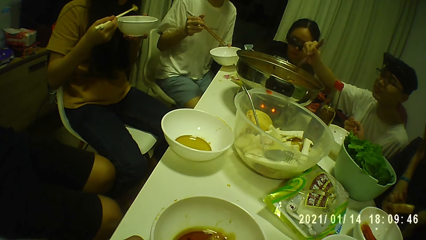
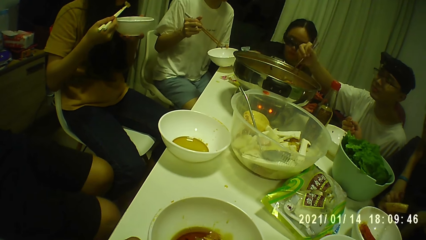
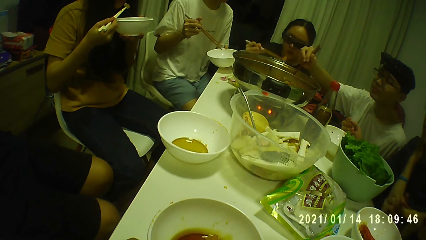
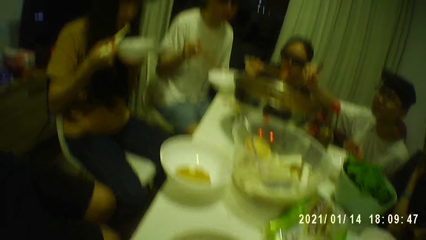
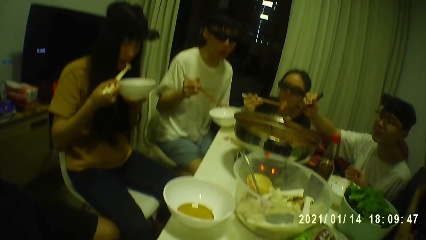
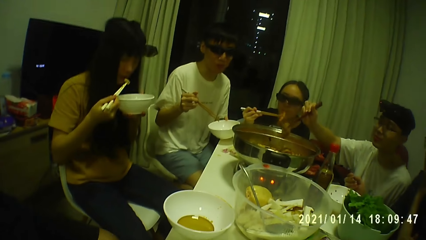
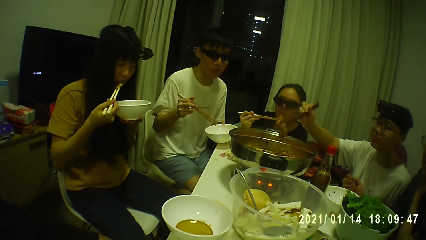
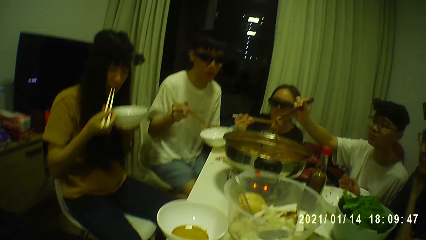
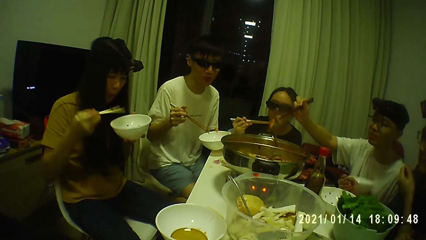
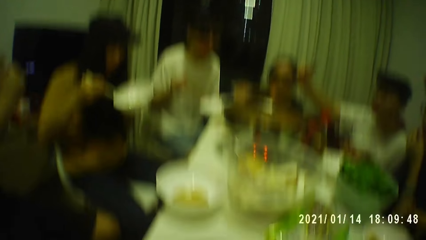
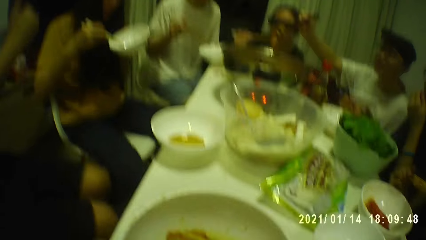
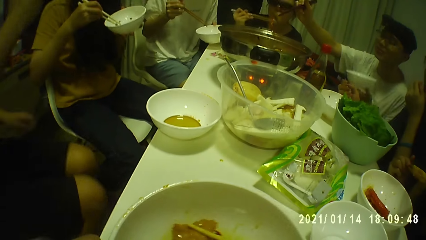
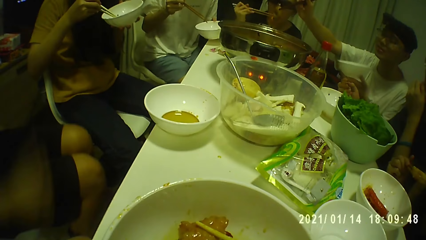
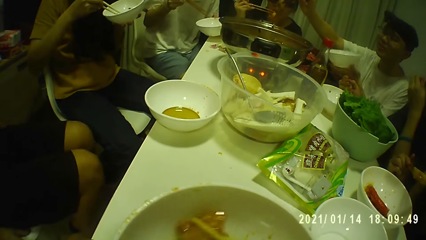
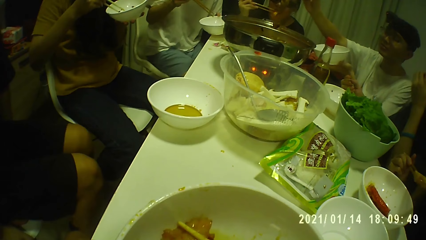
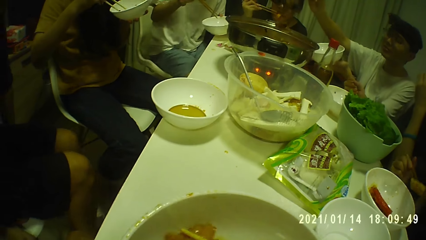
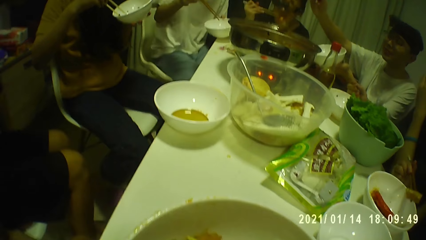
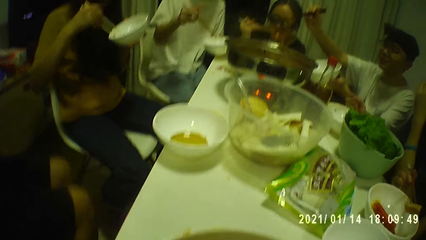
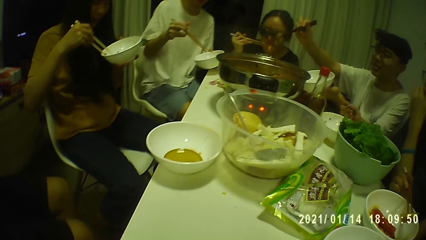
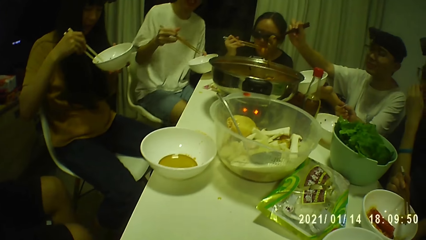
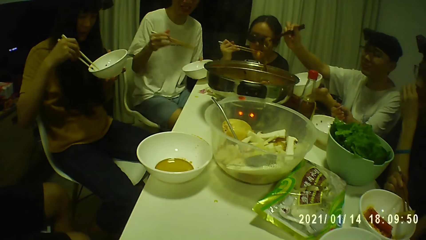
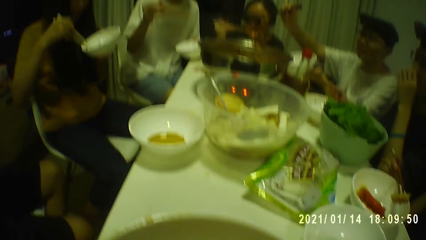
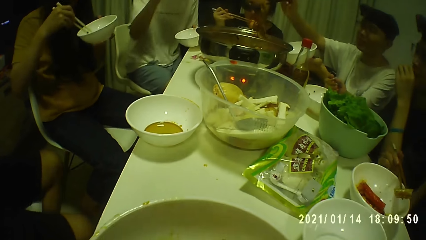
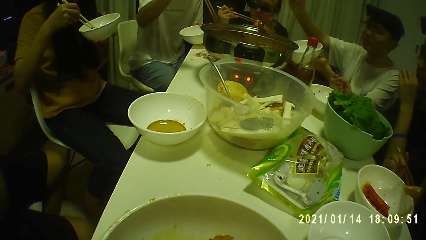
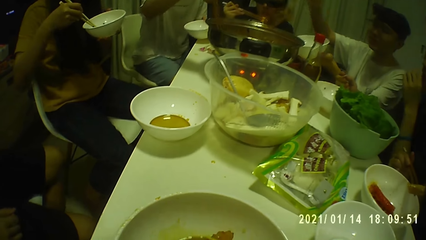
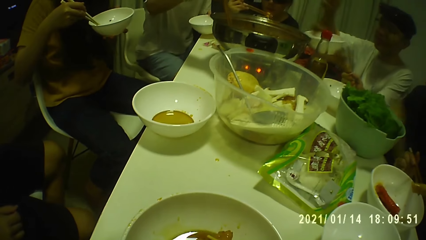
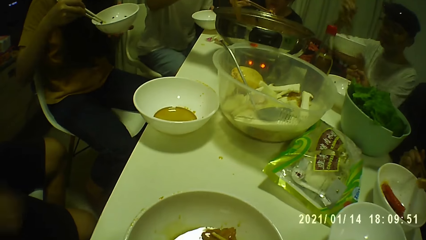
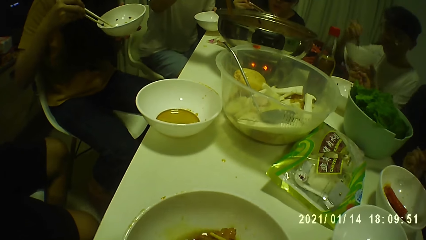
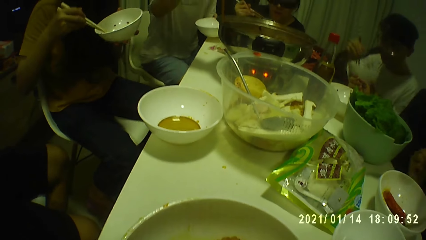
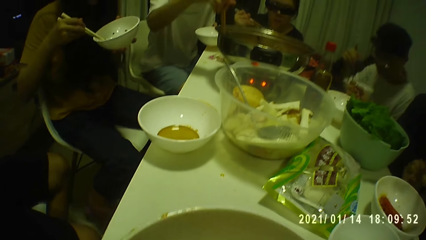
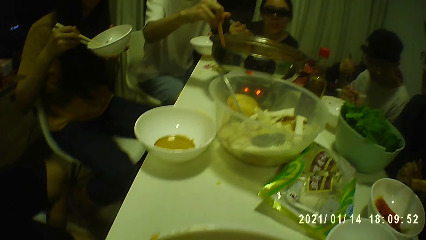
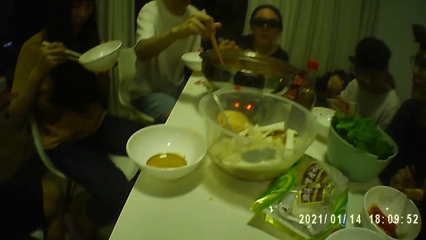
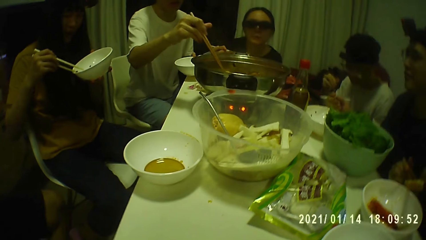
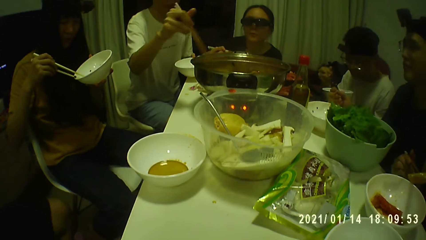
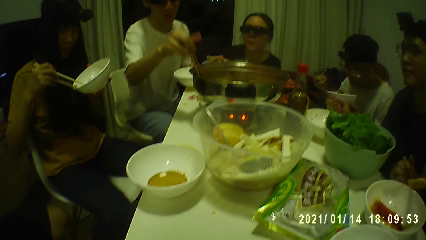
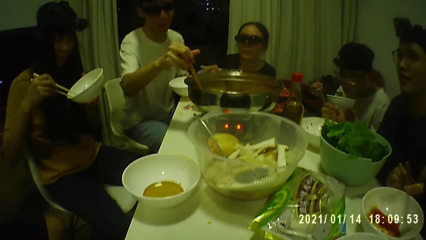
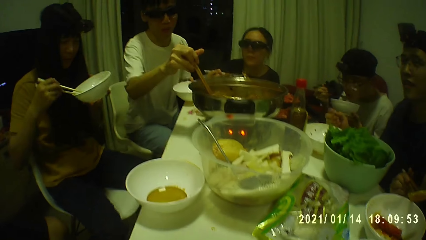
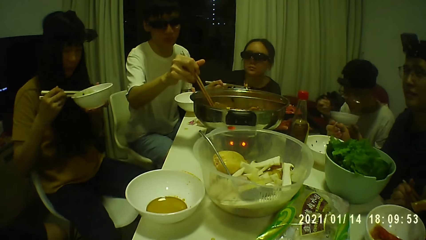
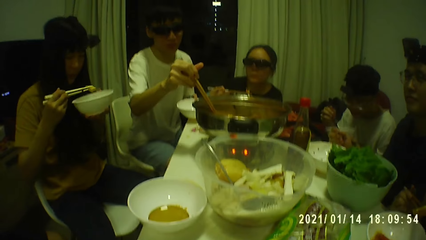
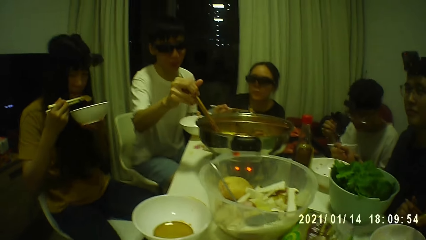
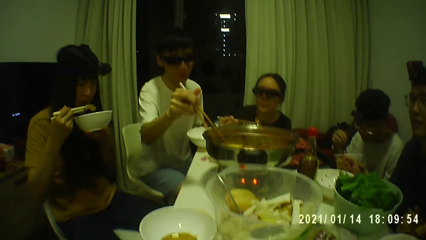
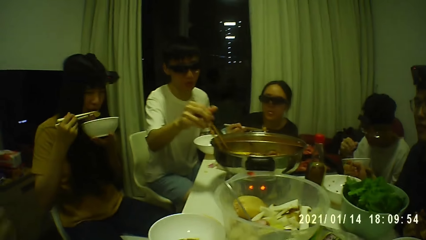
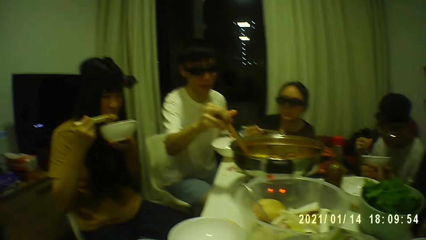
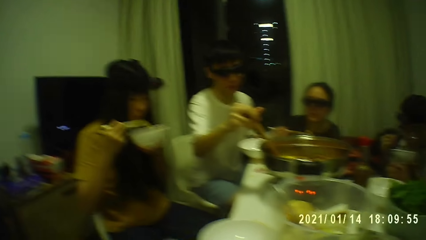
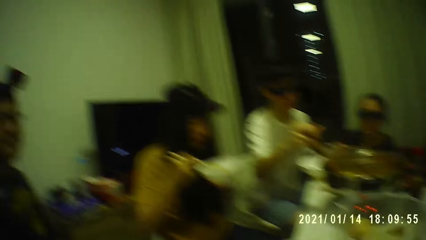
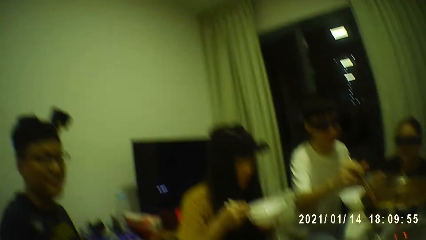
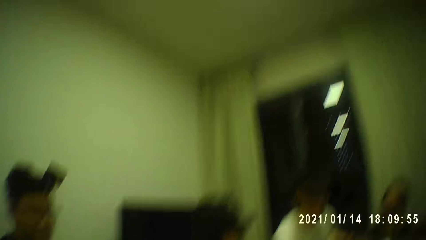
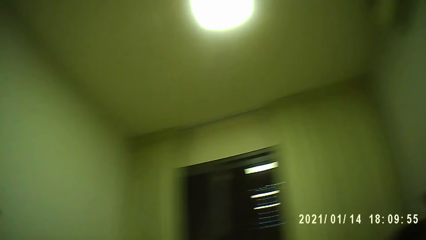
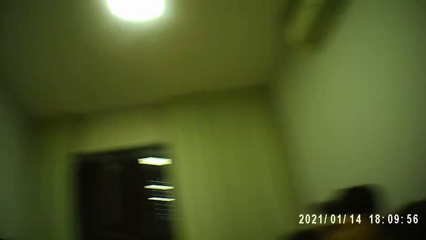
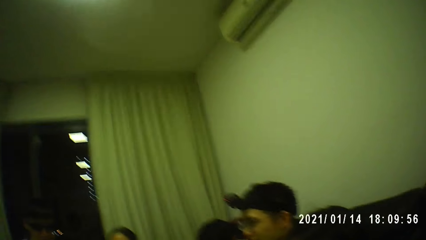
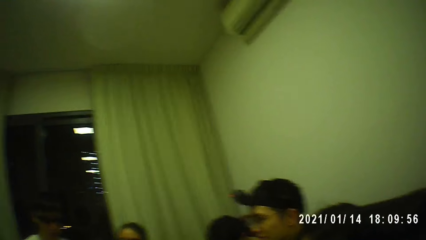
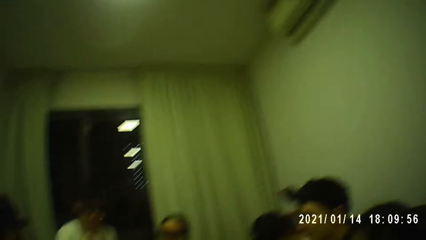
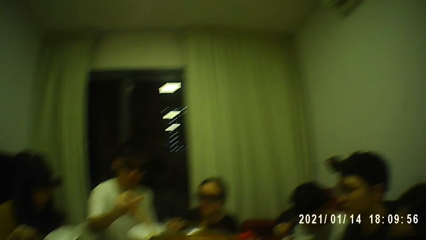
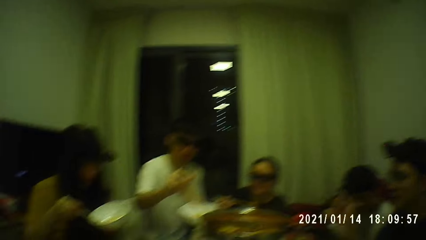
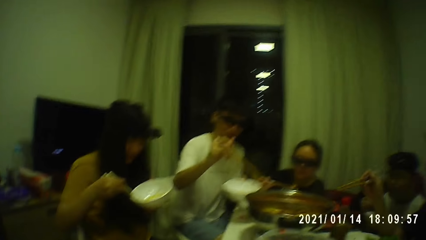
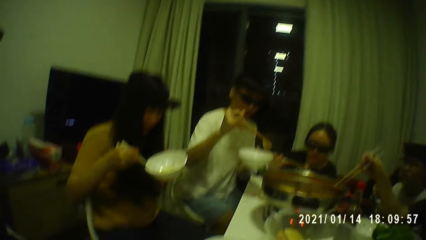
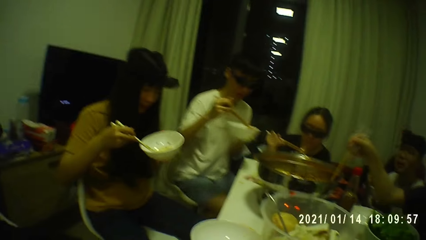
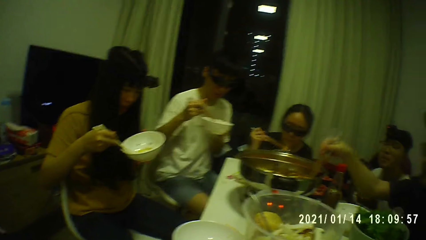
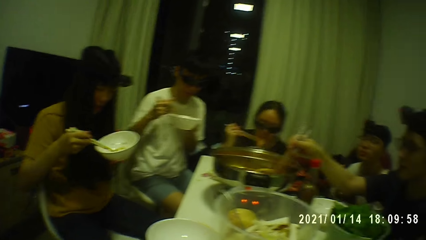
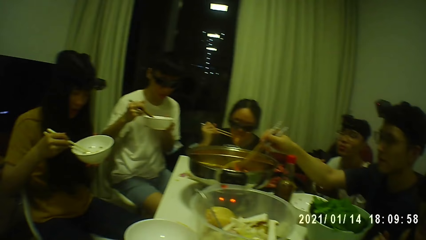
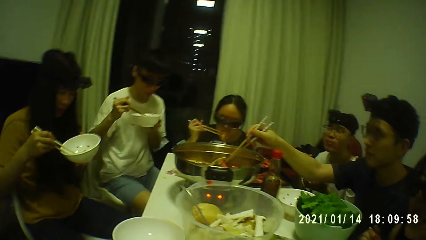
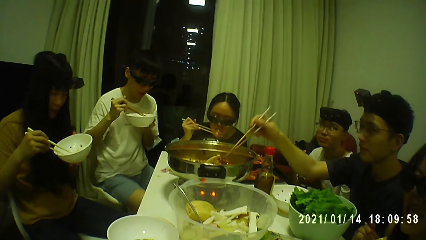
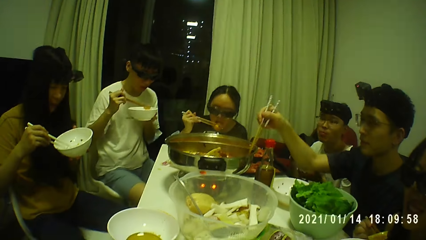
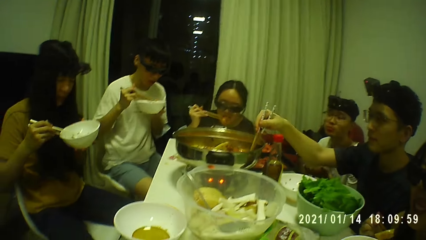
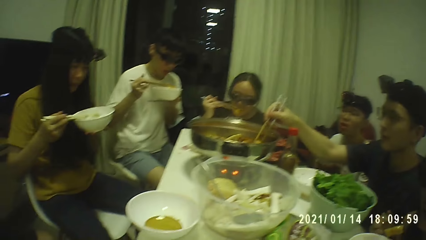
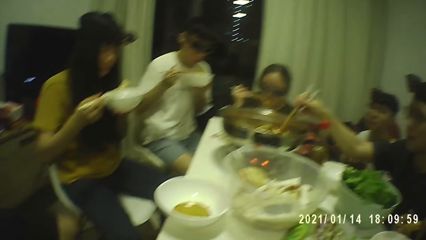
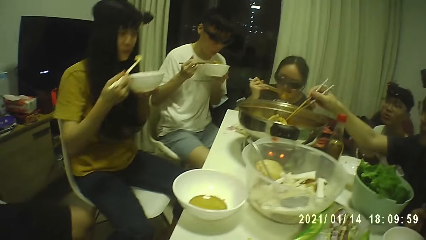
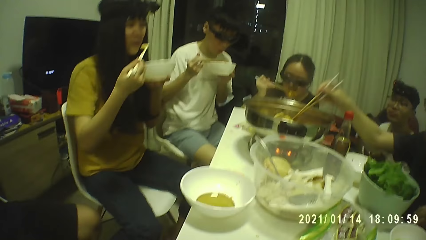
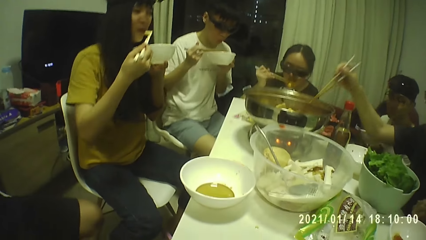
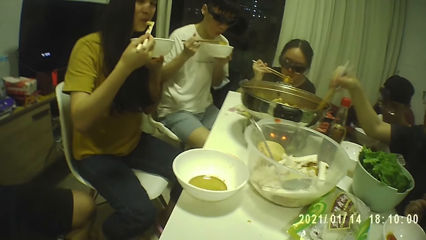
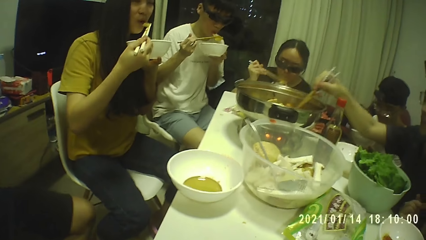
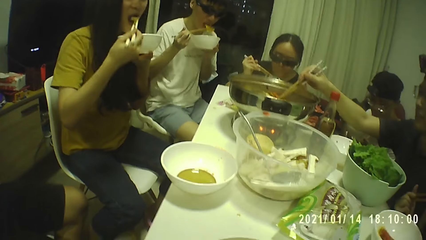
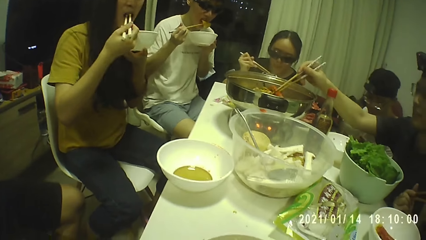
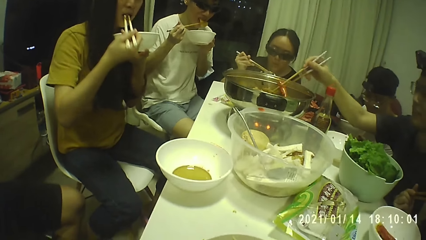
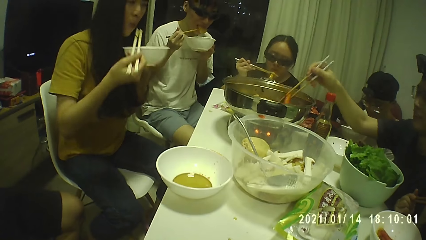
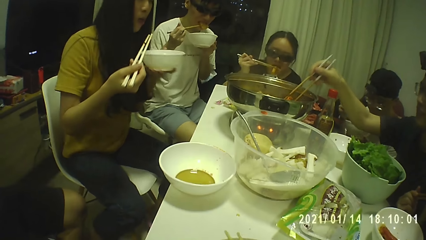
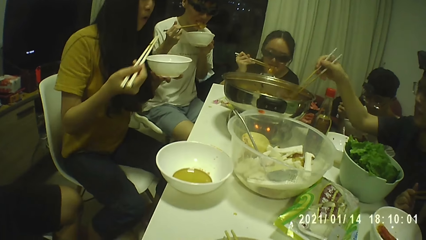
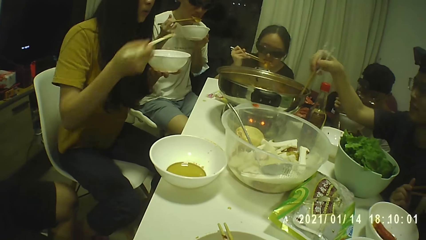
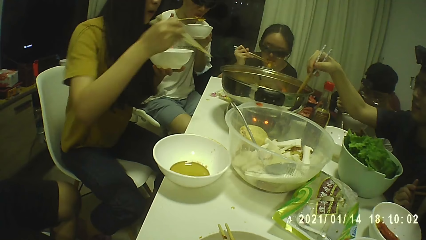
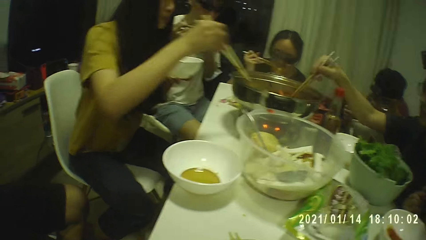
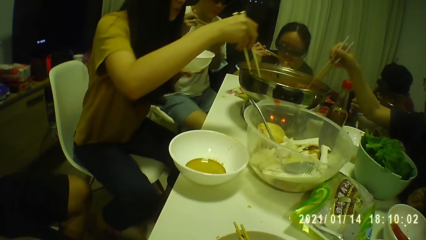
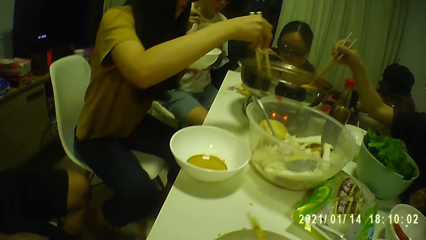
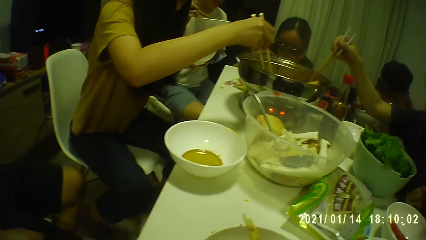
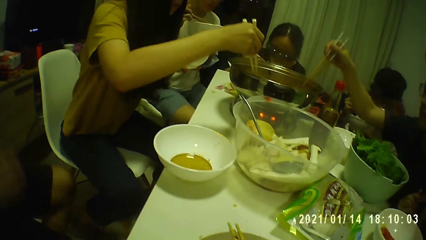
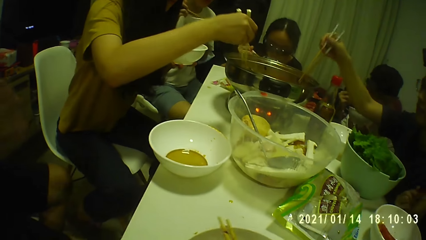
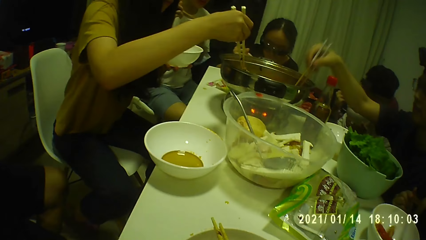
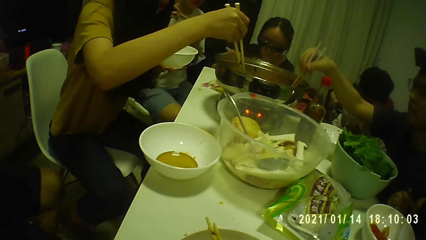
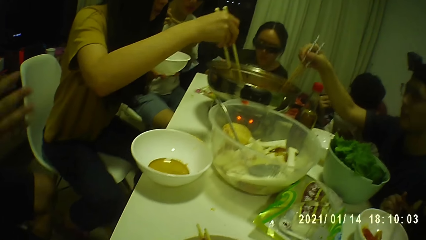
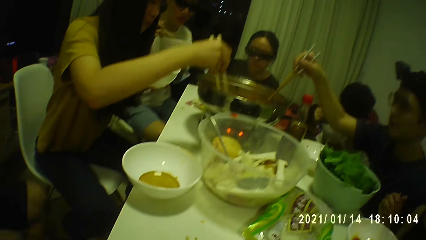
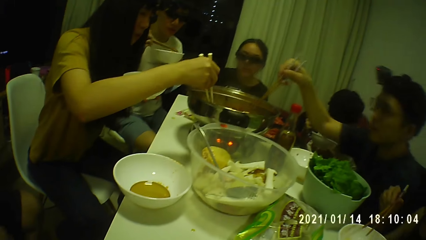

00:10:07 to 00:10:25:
The camera wearer picks meat from a plate with chopsticks in his right hand. A woman puts the potato in her mouth with the chopsticks in her right hand. The woman picks potato from the plate in her left hand with chopsticks in her right hand. The camera wearer converses. Another woman bites from the meat in the chopsticks in her right hand. A man picks potato from a pot on the table with the chopsticks in his right hand. Another man drops the meat in a plate in his left hand with the chopsticks in his right hand. The camera wearer puts the meat in his mouth with the chopsticks in his right hand. He lifts the bowl. The second man picks the meat from the plate in his left hand with chopsticks in his right hand. The second man drops the meat in the plate in his left hand with the chopsticks in his right hand. The second man picks the meat from the plate in his left hand with chopsticks in his right hand. The second man puts meat in his mouth with chopsticks in his right hand. The first woman picks potato from the plate in her left hand with chopsticks in her right hand. A third man moves meat in the pot on the table with chopsticks in his right hand. The first man drops the potato in the plate in his left hand with the chopsticks in his right hand. The second woman bites from the meat in the chopsticks in her right hand. The first man picks potato from the plate in his left hand with chopsticks in his right hand. The first woman puts the potato in her mouth with the chopsticks in her right hand. The first man bites from the potato in the chopsticks in his right hand. The second woman bites from the meat in the chopsticks in her right hand. The first woman picks meat from the pot on the table with the chopsticks in her right hand. A third woman drops meat in a plate on the table with her mouth. The second man puts meat in his mouth with chopsticks in his right hand.
